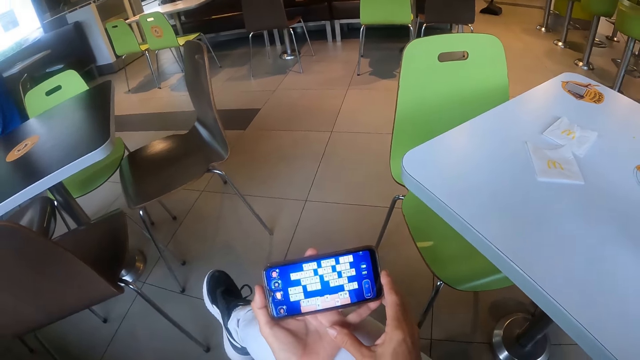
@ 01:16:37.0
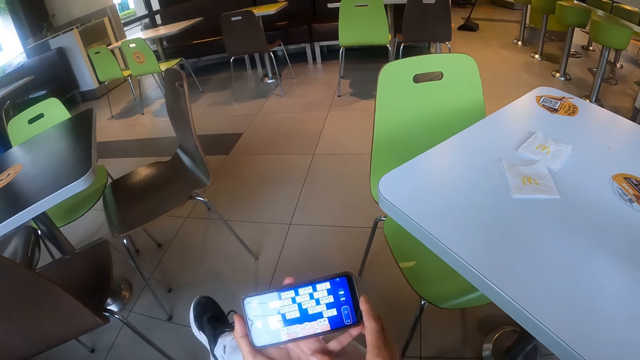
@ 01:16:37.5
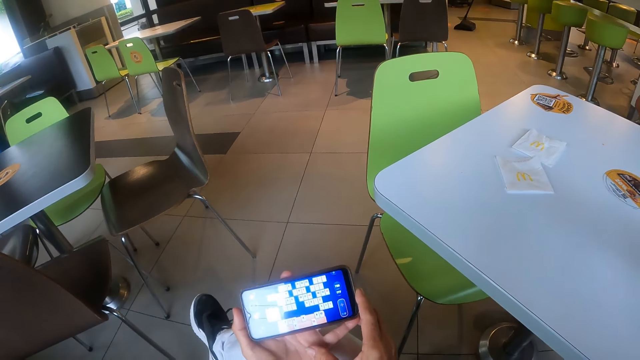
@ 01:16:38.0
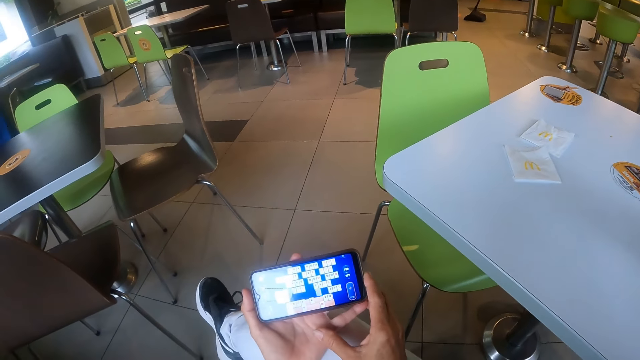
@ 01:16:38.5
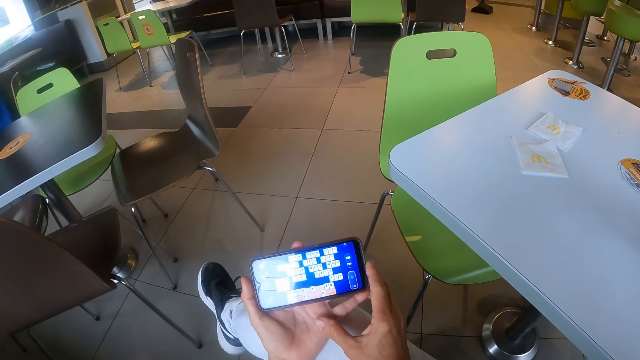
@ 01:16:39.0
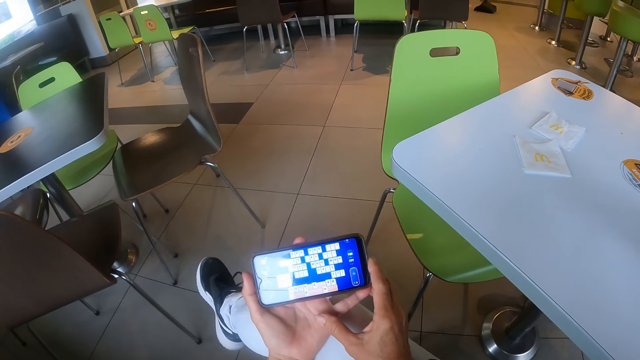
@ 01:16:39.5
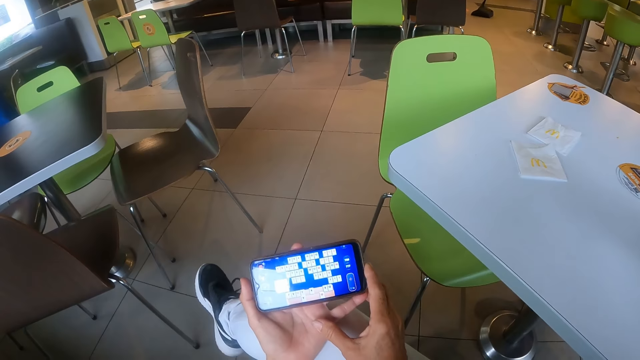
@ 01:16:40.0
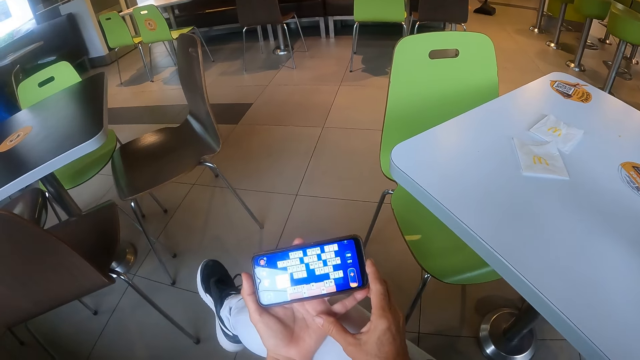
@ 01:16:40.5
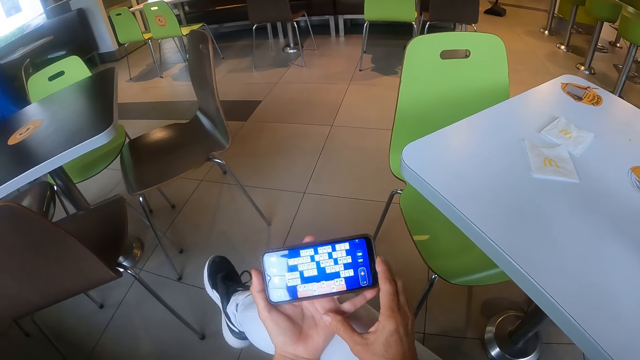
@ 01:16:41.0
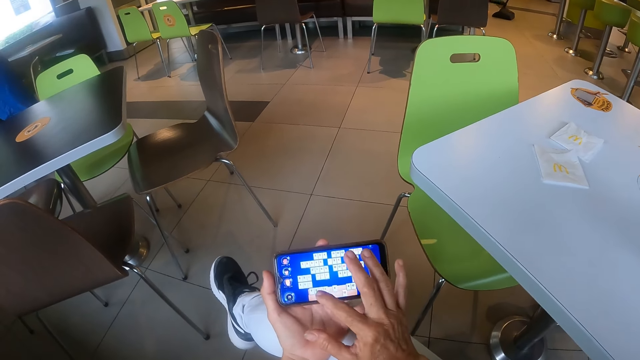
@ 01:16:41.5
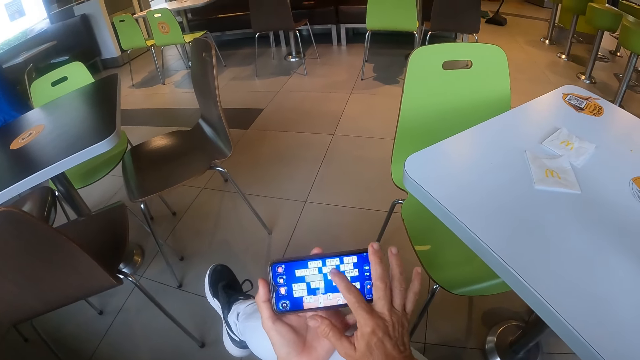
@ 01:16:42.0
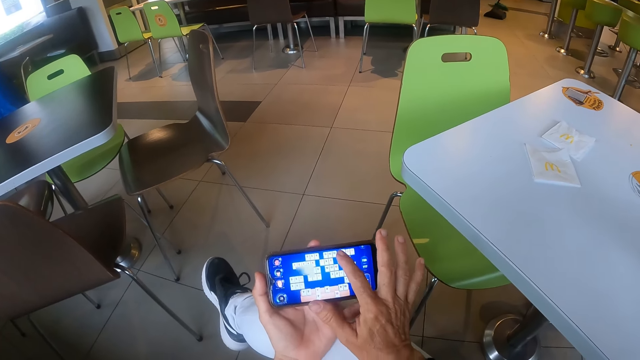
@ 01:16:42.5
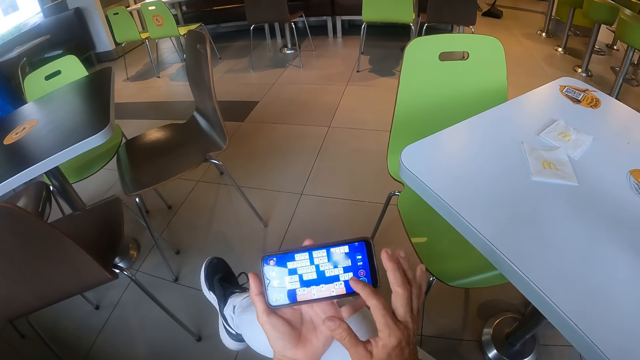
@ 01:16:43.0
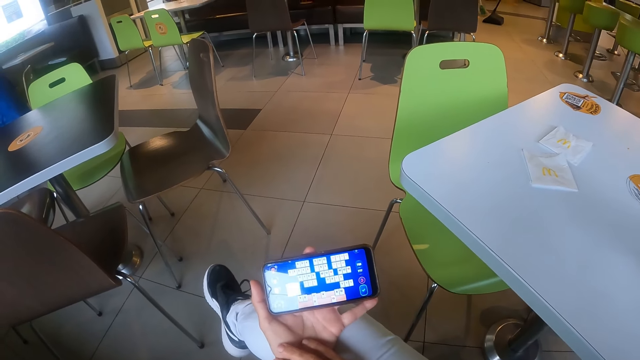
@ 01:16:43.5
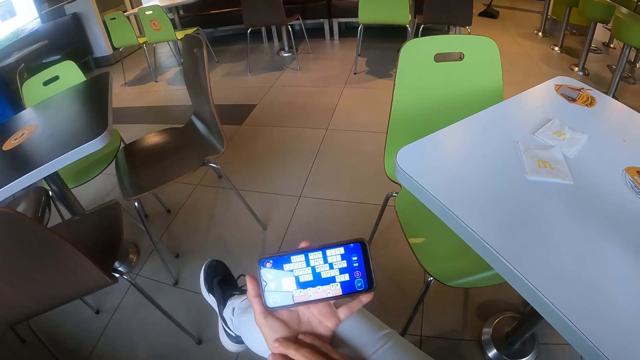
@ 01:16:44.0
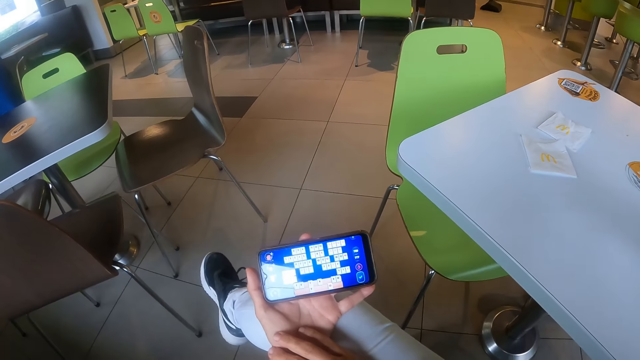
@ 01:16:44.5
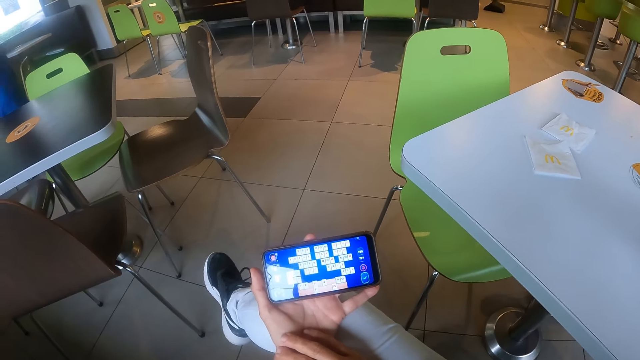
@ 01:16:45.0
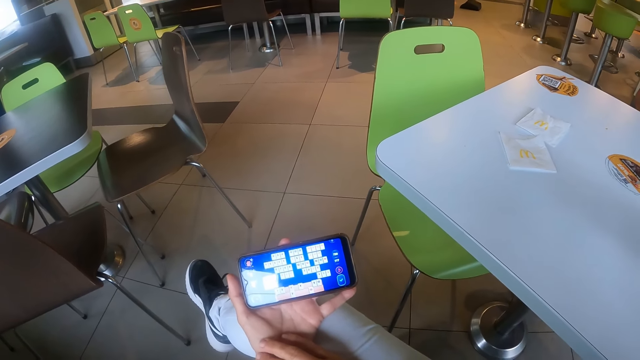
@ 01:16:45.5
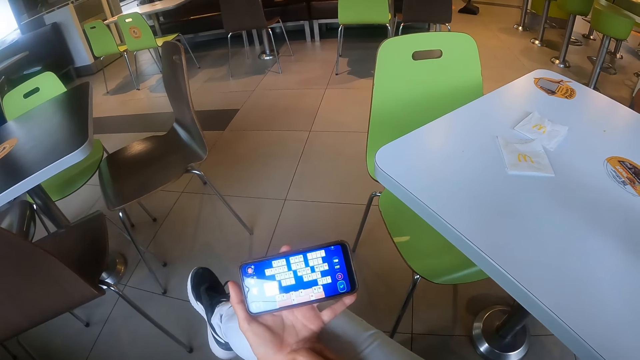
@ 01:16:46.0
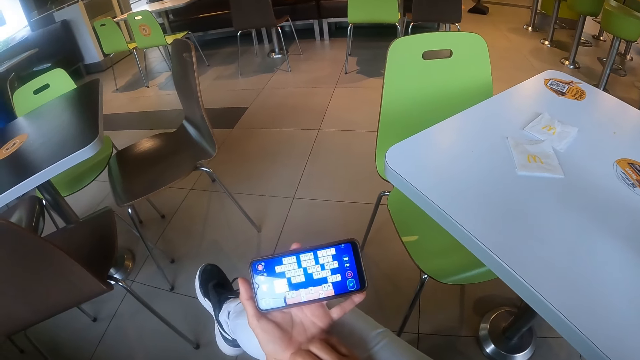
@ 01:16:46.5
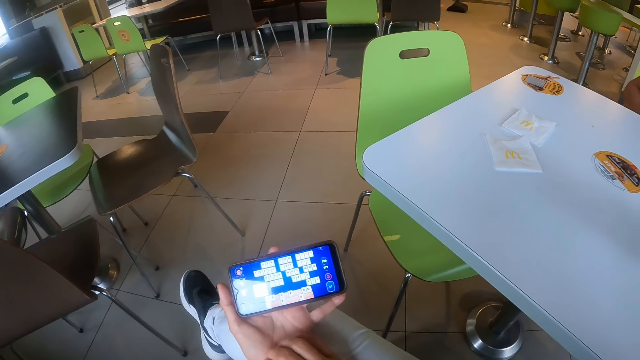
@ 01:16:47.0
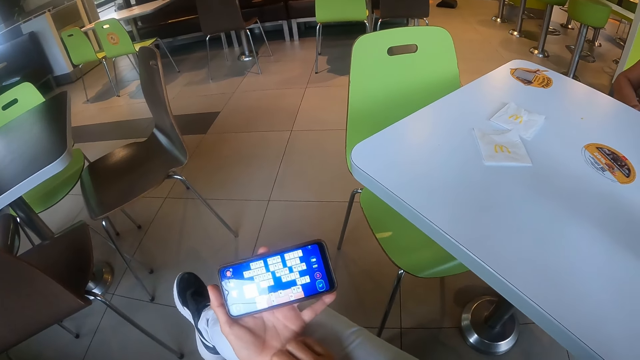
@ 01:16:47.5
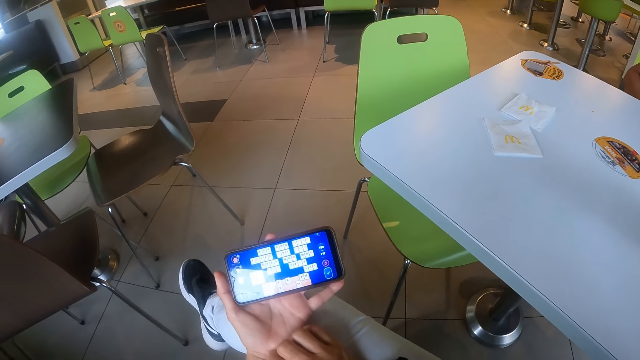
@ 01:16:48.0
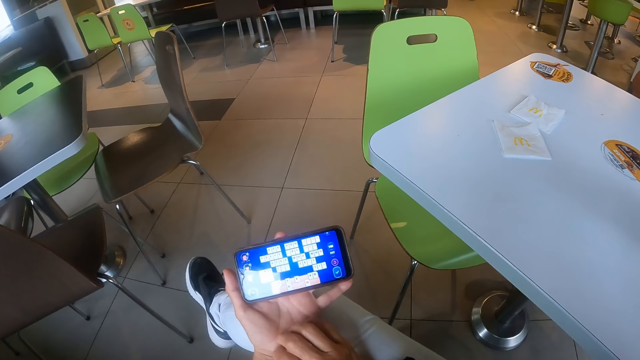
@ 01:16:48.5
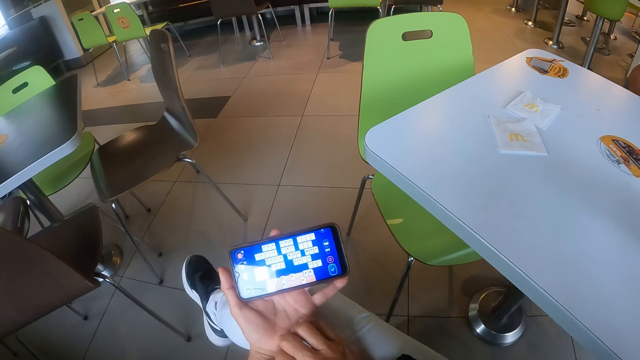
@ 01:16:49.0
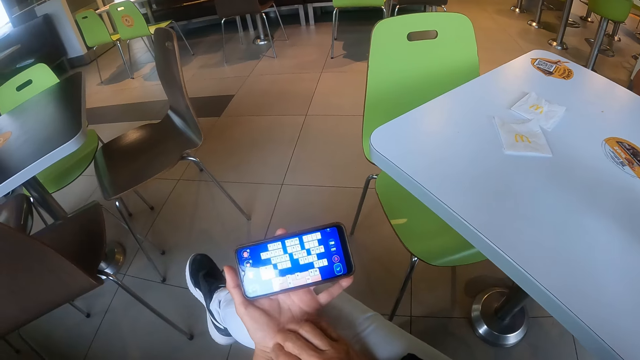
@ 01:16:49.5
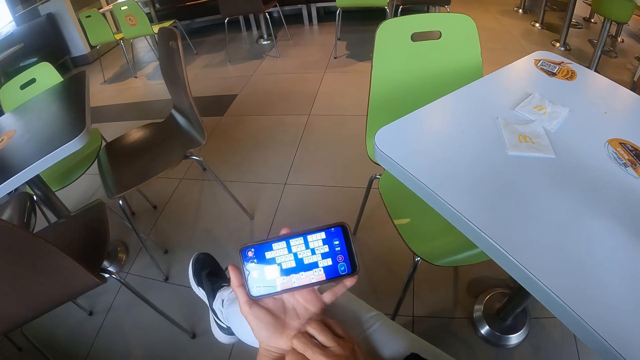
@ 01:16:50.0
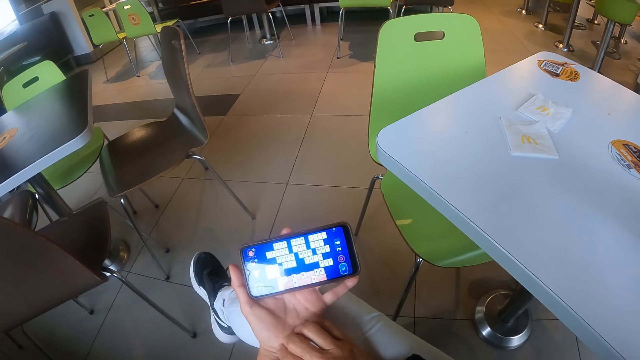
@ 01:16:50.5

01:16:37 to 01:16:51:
The camera wearer holds the phone with both hands. They move the right finger through the phone screen. They move the phone with the left hand. They scratch the hand.

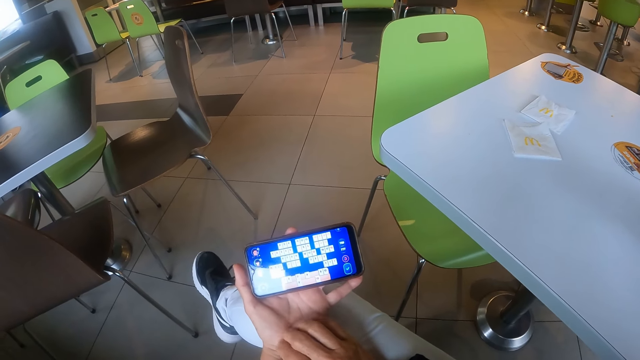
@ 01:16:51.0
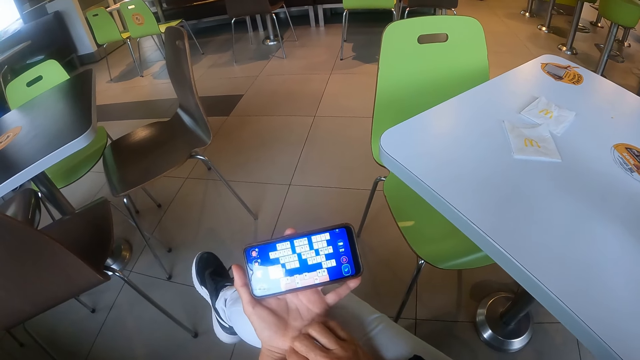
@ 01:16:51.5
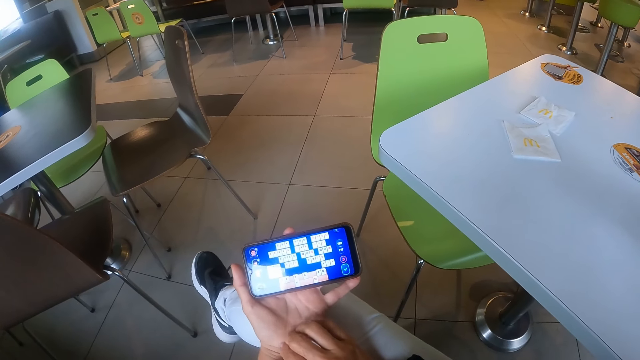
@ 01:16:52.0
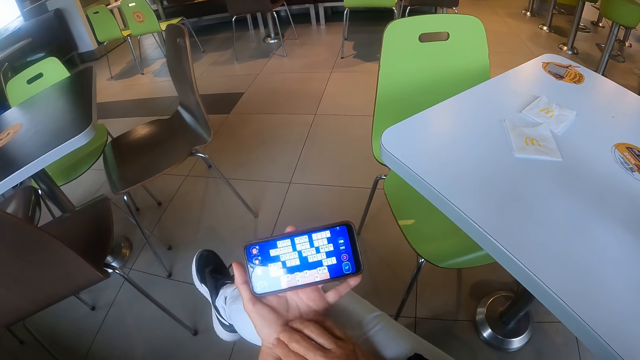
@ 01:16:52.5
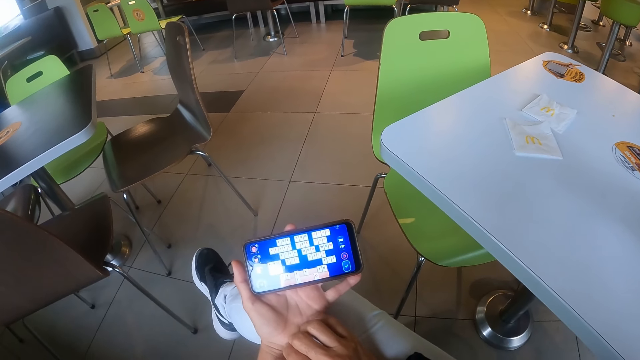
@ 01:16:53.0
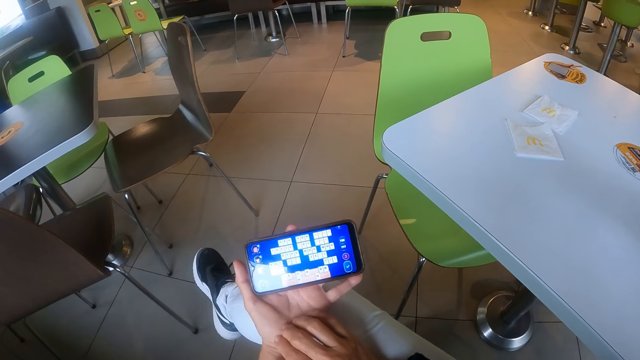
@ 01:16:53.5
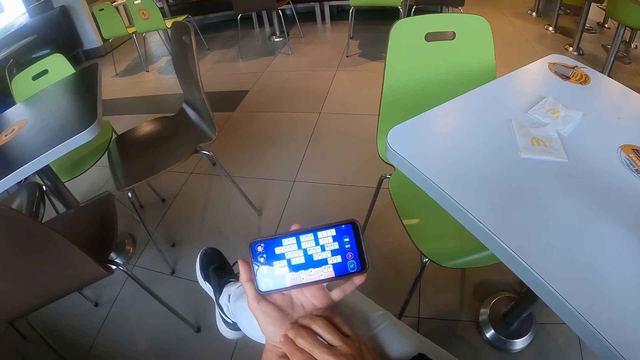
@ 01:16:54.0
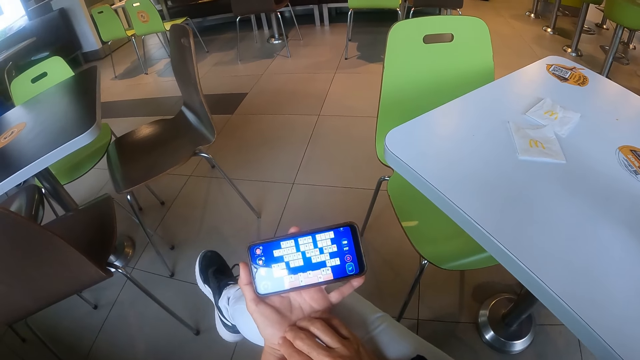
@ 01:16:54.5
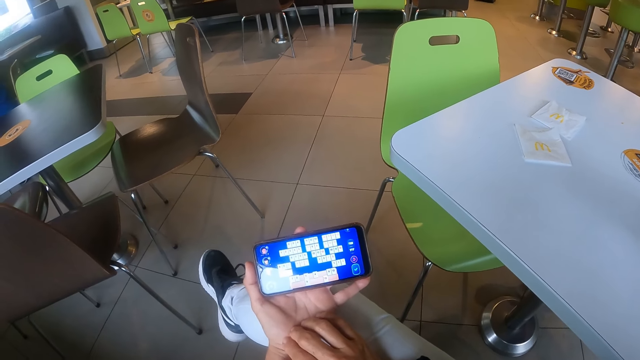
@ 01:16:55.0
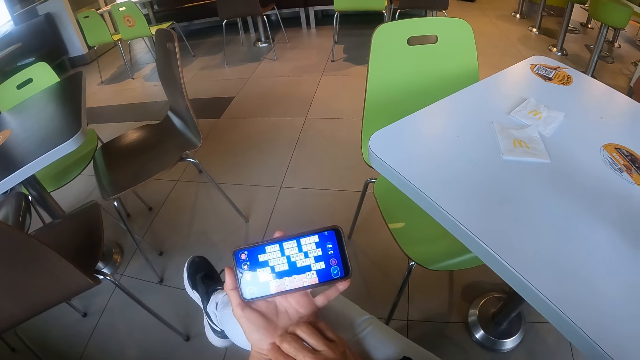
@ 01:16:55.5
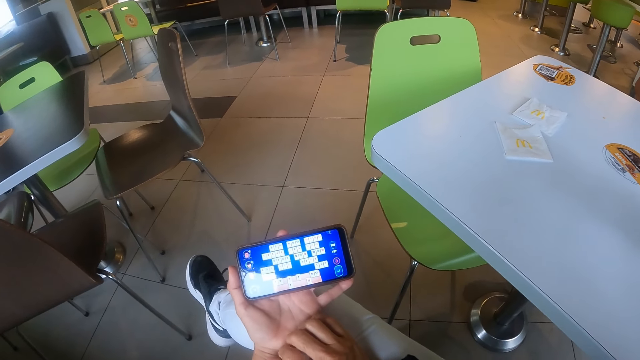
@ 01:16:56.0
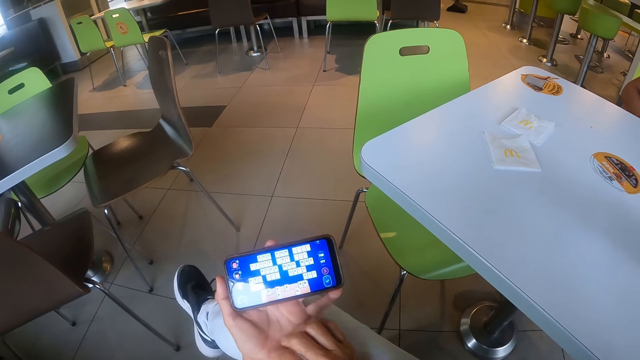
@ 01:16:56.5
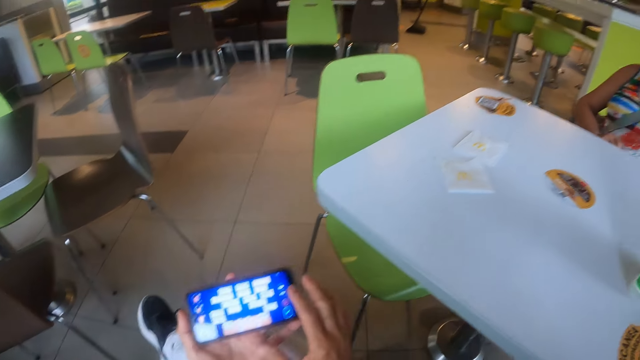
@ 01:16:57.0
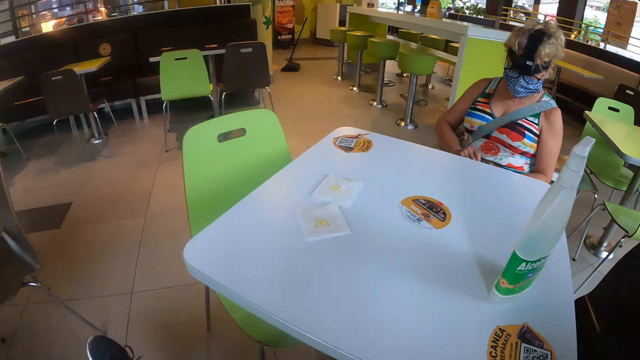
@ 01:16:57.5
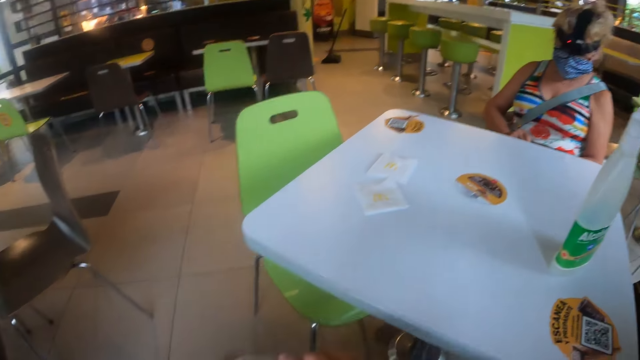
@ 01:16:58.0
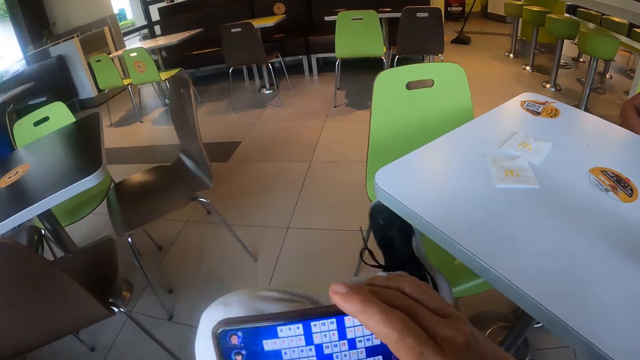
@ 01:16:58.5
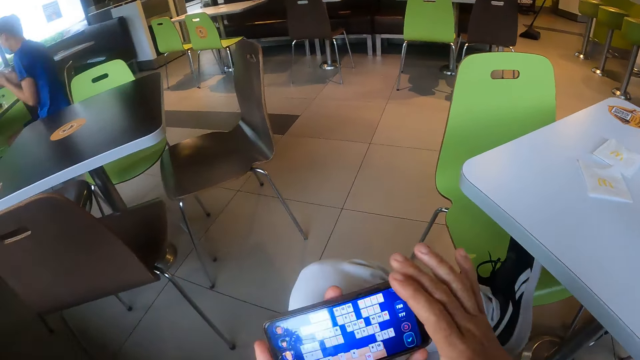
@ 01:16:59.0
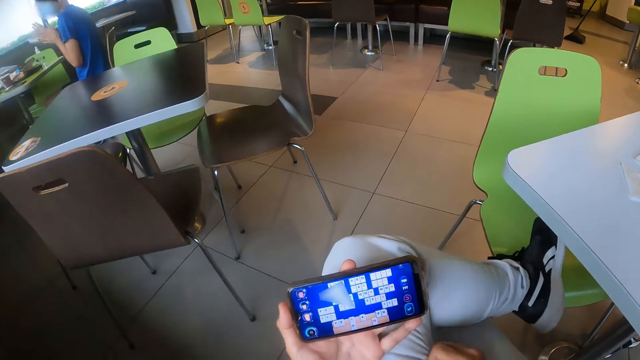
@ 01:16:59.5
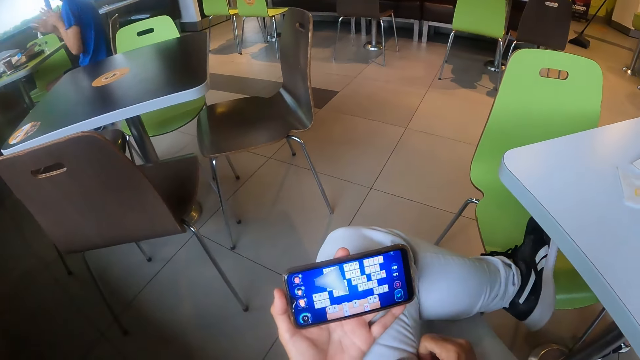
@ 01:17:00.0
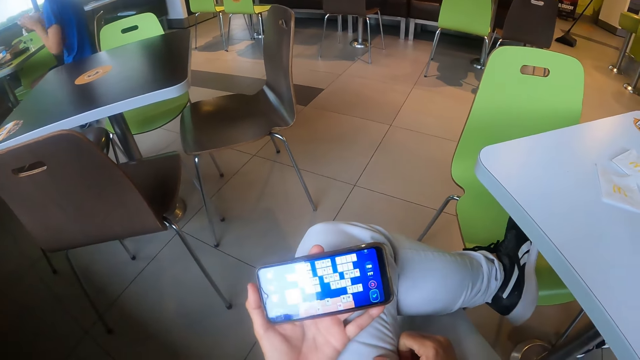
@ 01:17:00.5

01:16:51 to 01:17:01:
The camera wearer looks at the phone. He looks at the table. He puts the legs together. He holds his phone with his right hand. He plays the game in his phone.
